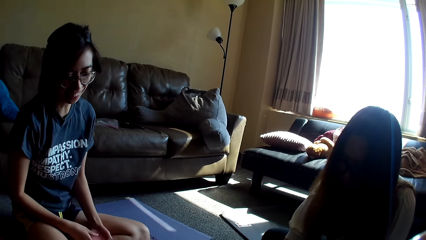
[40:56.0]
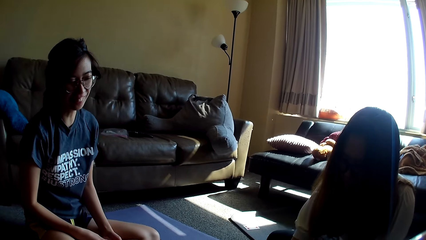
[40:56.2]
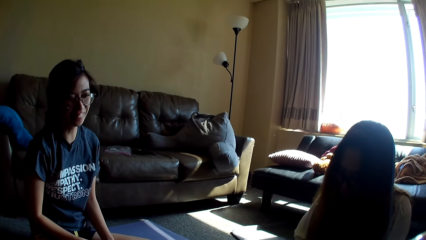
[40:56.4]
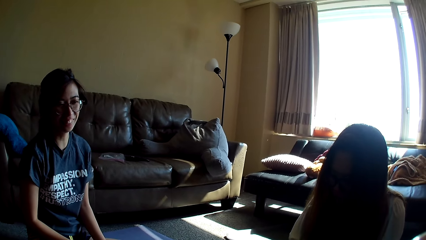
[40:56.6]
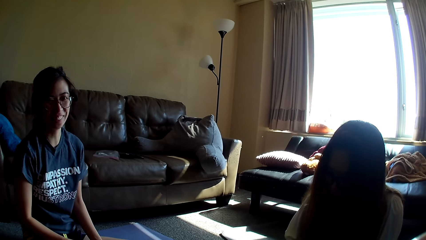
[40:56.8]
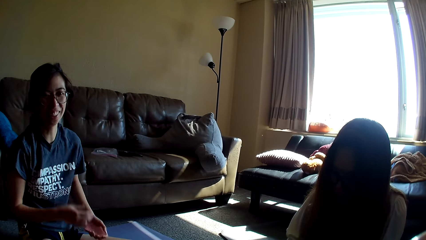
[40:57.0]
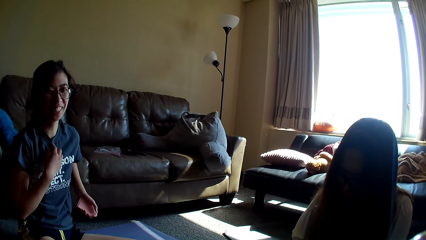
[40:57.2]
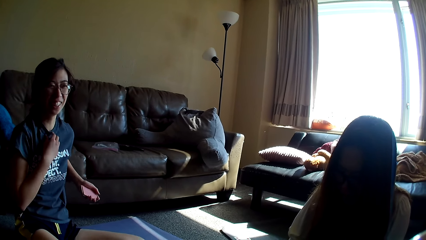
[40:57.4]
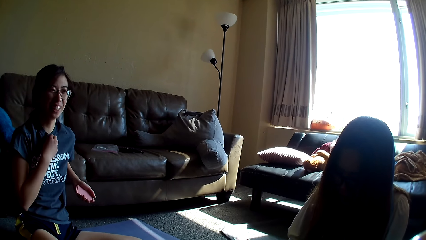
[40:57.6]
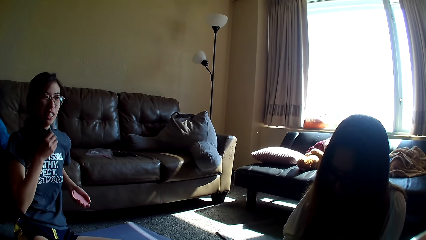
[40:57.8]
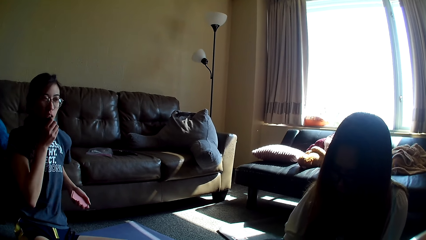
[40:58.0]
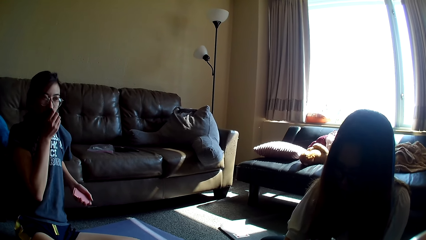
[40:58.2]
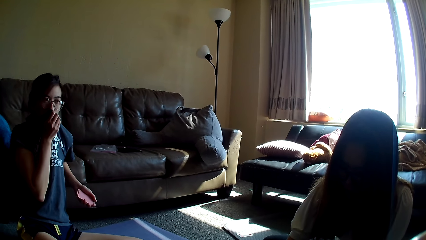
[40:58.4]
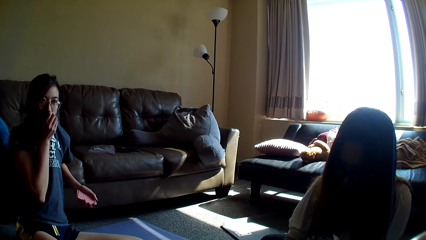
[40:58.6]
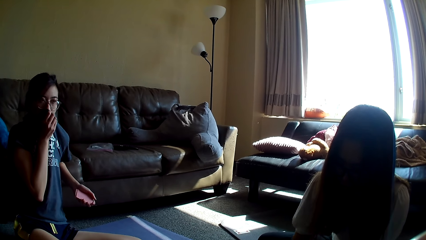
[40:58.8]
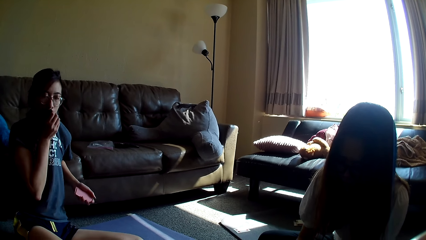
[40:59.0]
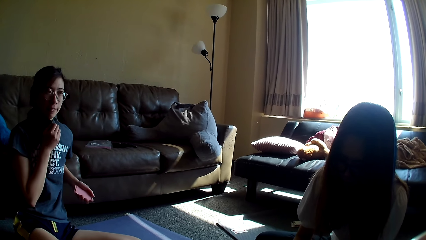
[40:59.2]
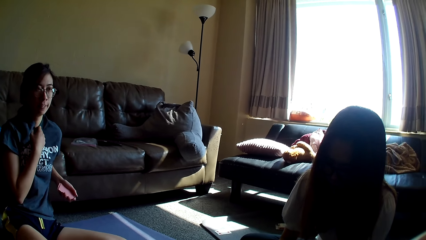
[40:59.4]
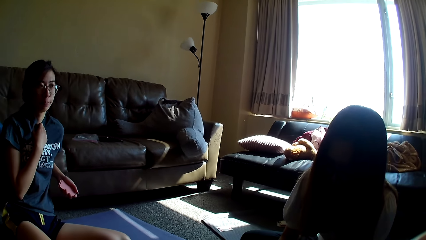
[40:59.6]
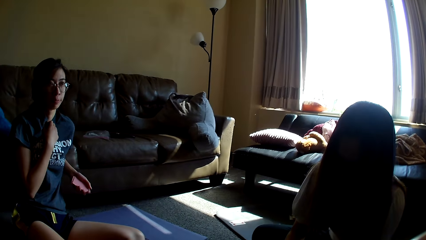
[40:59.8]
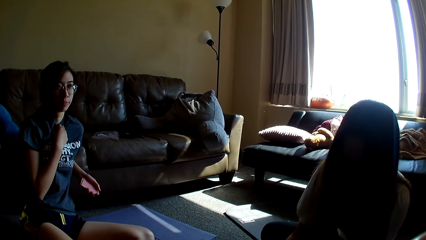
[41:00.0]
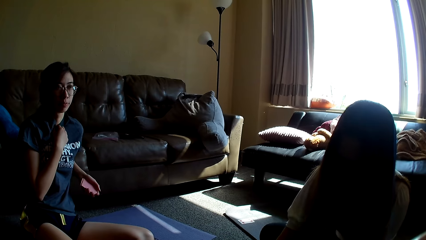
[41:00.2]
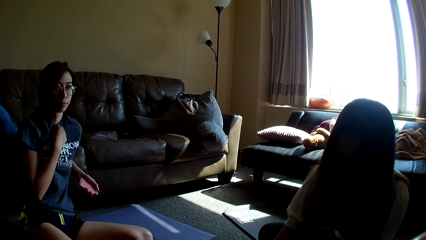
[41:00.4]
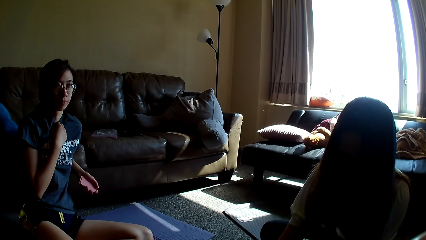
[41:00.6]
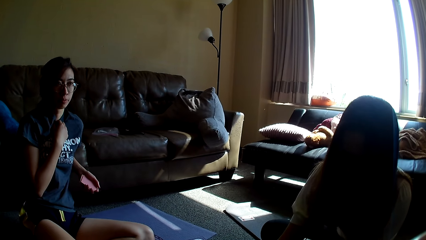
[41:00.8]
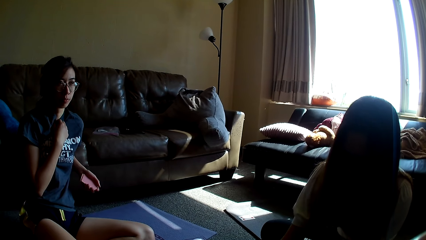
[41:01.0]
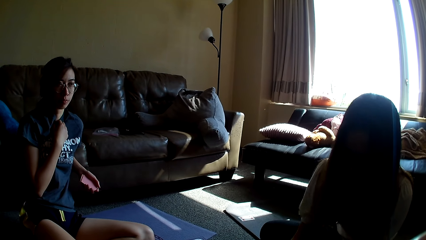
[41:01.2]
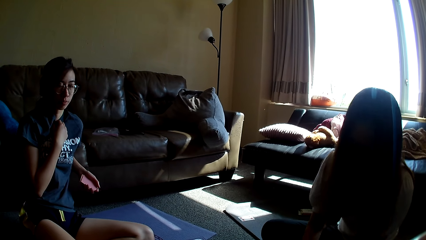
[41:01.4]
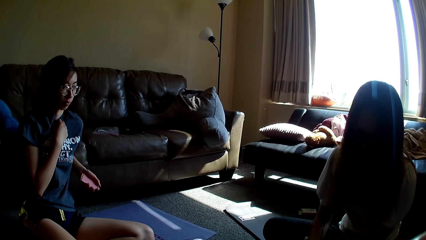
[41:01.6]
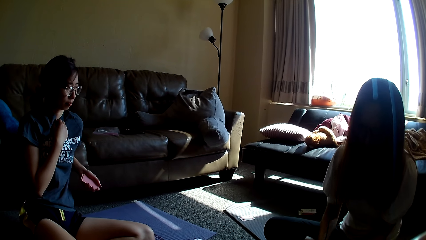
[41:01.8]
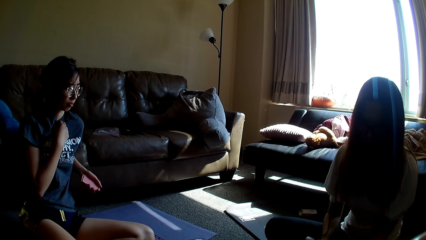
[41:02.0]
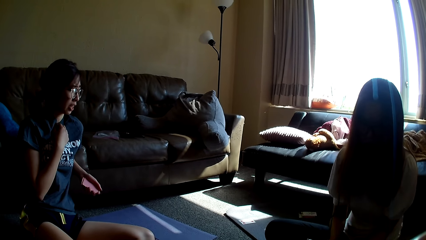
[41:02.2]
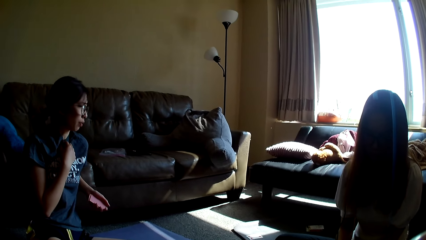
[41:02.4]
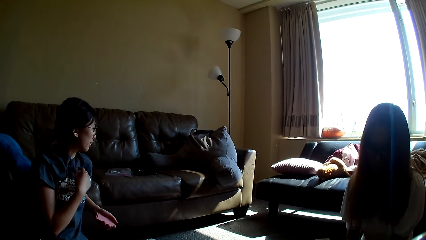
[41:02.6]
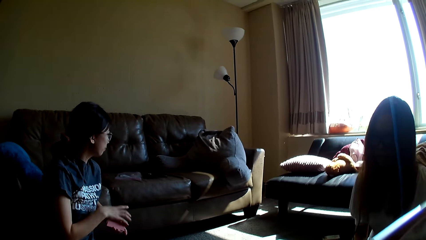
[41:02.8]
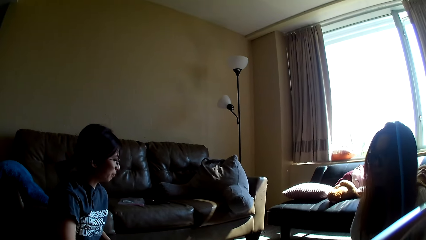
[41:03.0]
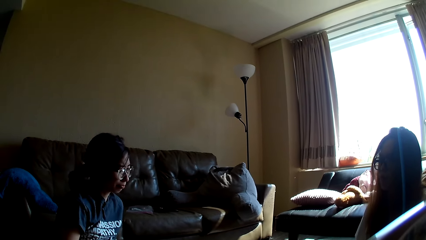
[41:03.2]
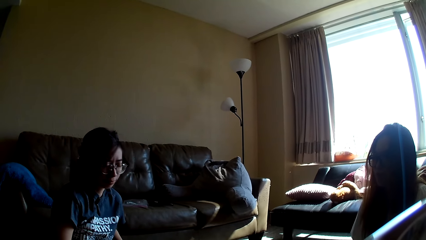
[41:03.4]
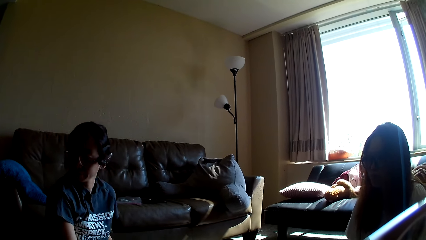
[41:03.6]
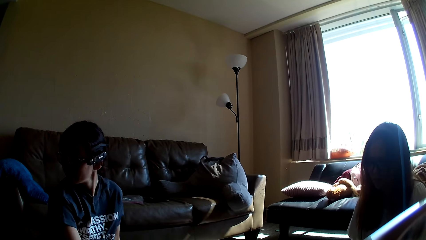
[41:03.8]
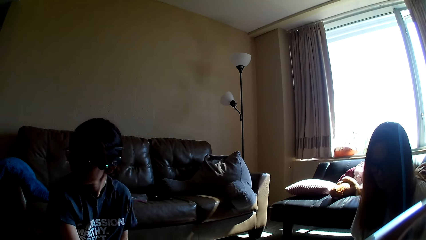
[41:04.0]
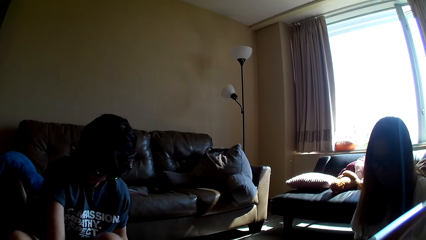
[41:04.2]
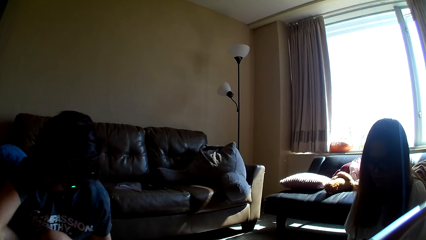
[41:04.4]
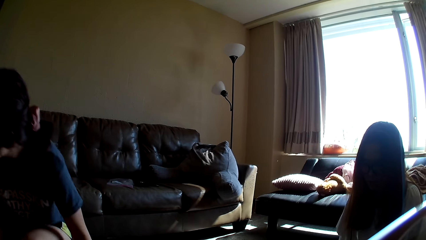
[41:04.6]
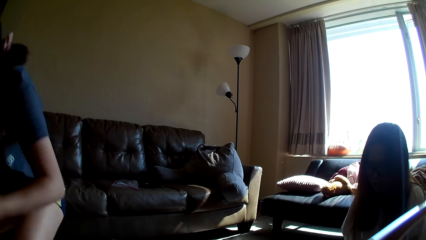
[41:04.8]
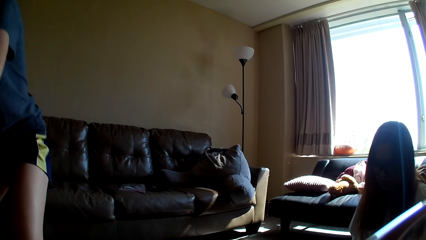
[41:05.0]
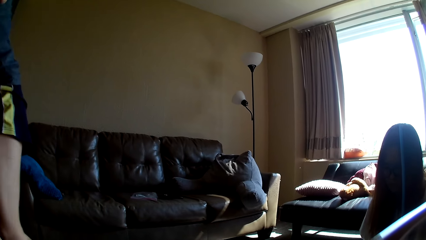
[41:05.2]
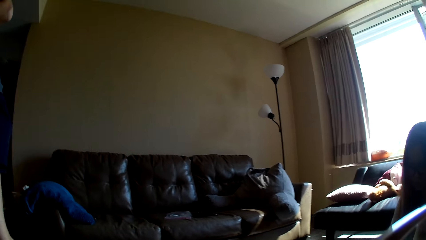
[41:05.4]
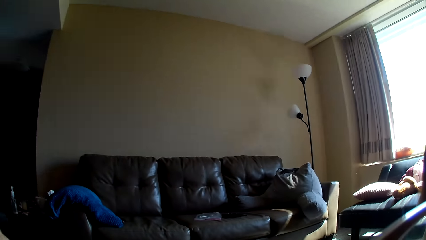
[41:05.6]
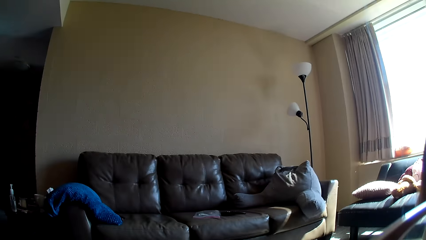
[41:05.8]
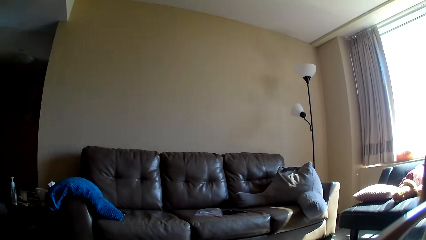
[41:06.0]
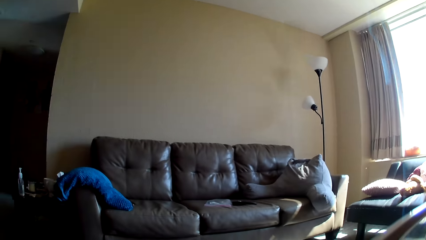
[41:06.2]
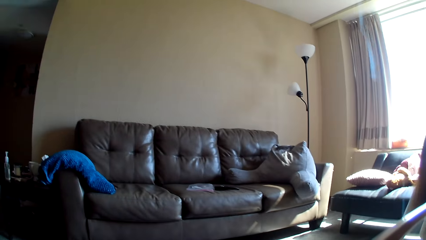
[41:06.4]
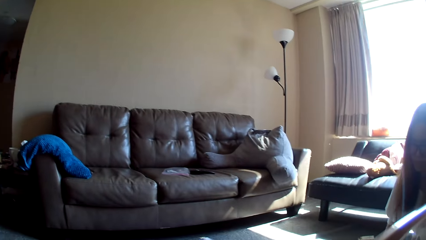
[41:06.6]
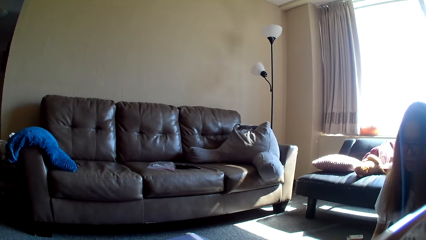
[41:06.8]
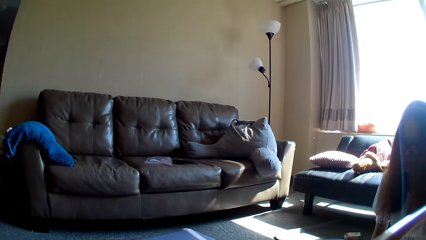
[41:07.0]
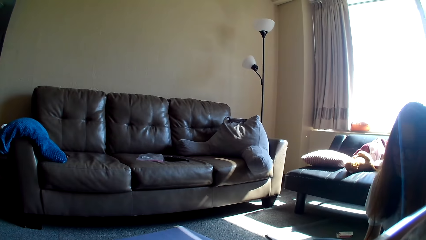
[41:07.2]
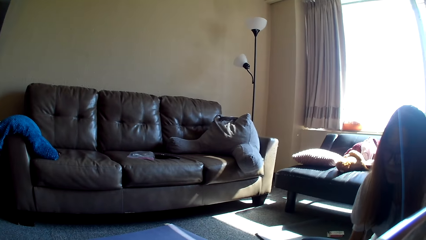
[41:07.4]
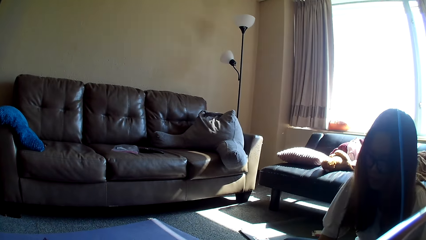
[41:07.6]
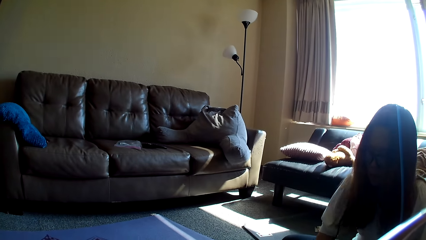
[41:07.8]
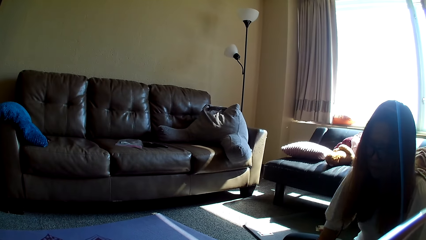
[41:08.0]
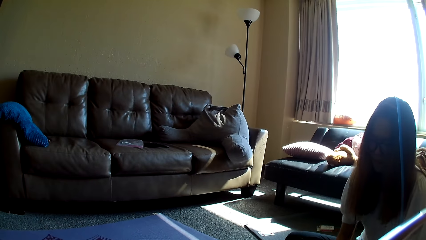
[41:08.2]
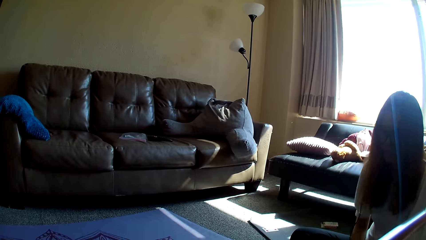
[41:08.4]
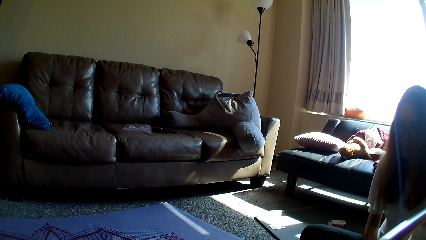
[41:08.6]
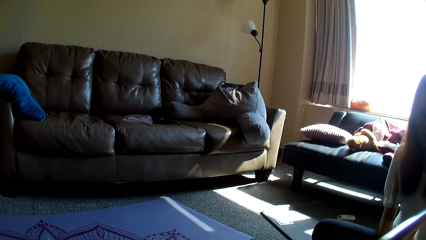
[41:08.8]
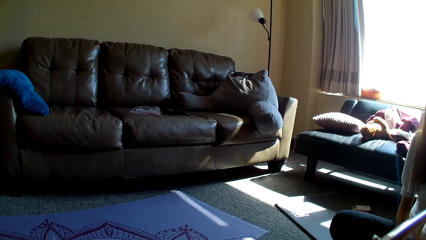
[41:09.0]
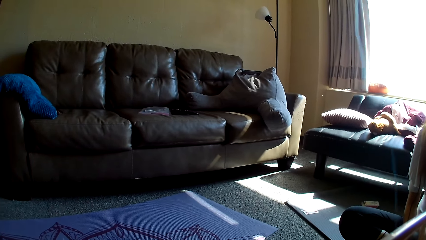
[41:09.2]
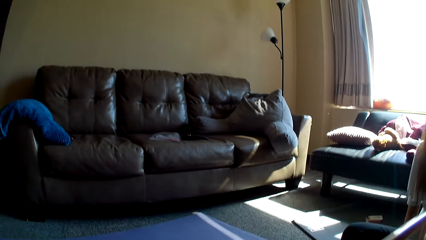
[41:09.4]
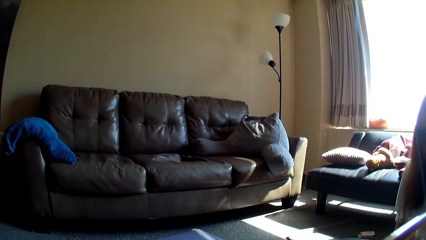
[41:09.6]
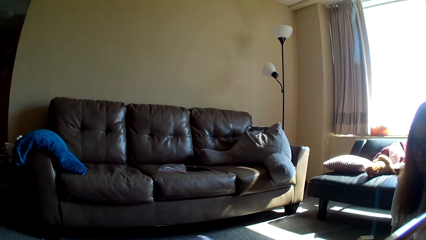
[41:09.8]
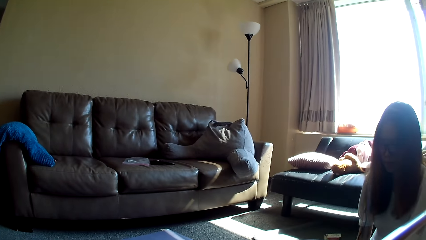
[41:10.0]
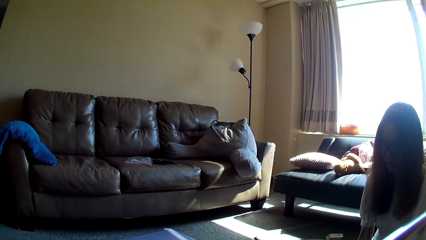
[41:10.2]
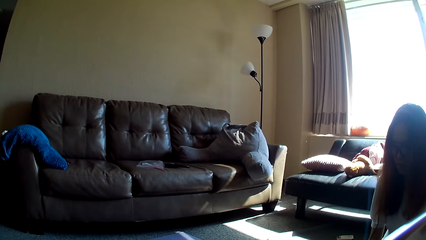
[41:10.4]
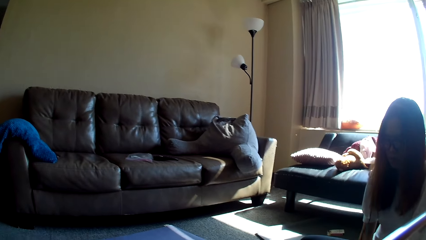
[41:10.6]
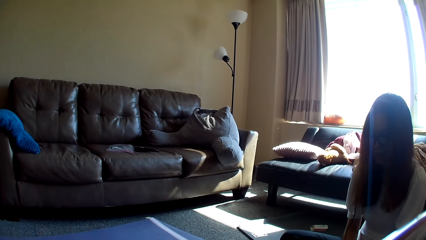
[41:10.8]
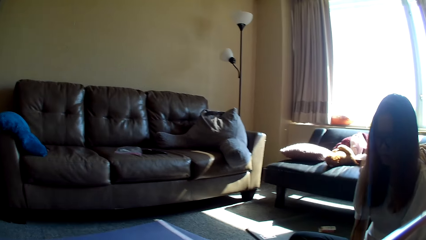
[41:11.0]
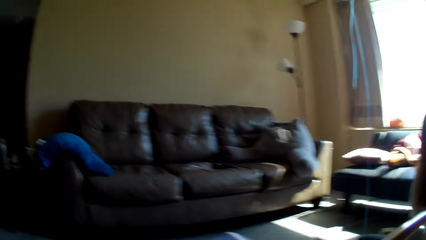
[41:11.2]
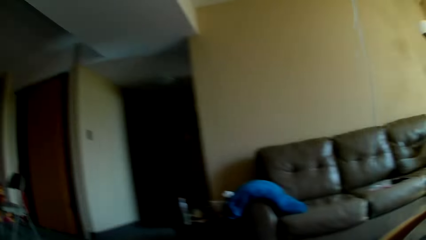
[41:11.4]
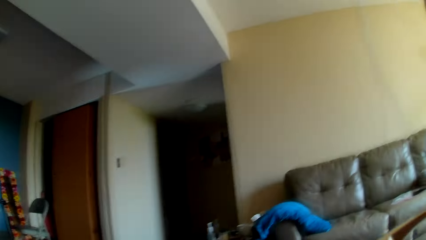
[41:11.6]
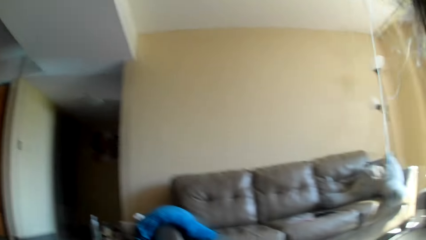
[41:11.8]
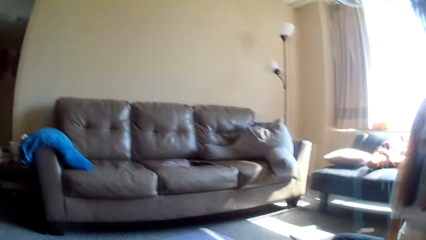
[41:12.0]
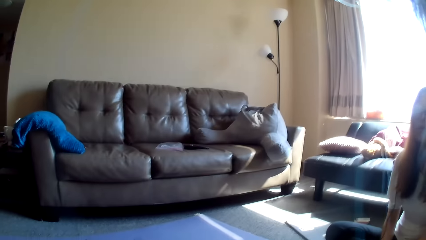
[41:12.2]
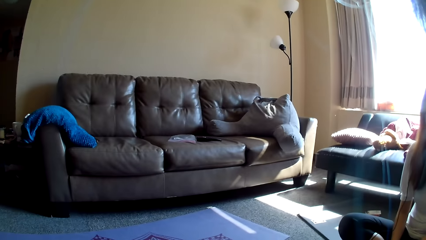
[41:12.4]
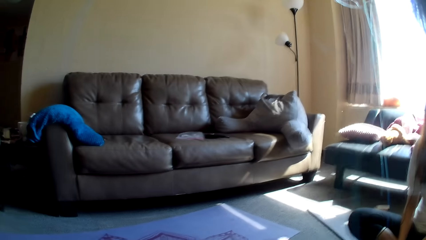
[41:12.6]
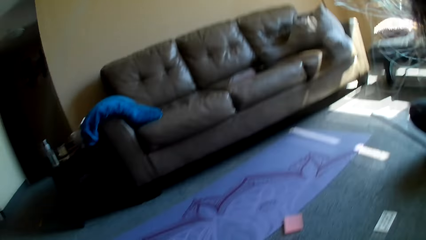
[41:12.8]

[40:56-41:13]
A lady stretches hands. The lady touches the card game. Another lady touches the card game. The other lady holds her top, covers the mouth with the t-shirt or cloth and moves the top away from the mouth. The first lady moves a hand. The other lady stands up and walks around. The camera wearer looks around. The first lady moves a hand.
